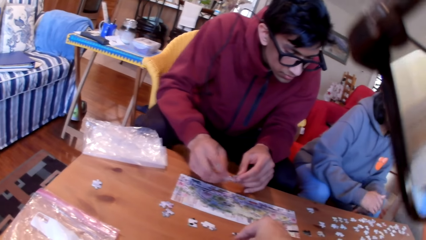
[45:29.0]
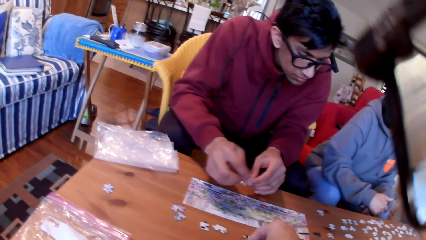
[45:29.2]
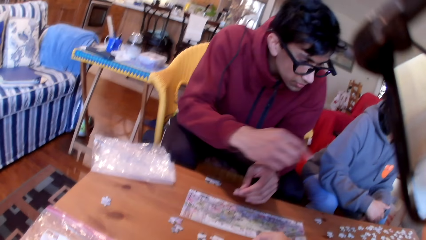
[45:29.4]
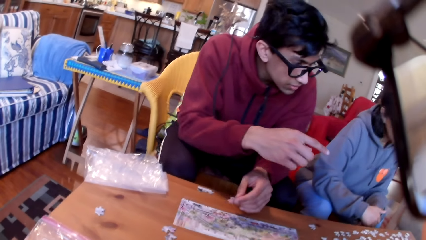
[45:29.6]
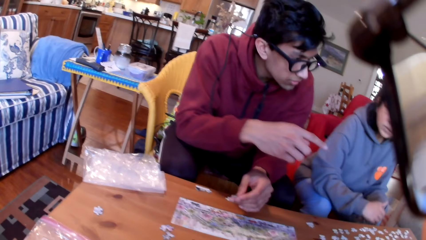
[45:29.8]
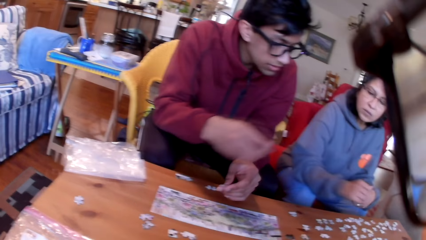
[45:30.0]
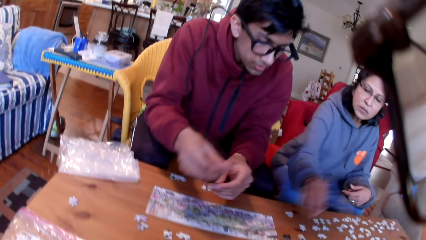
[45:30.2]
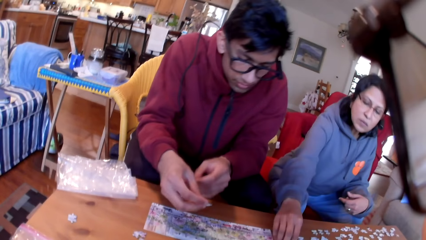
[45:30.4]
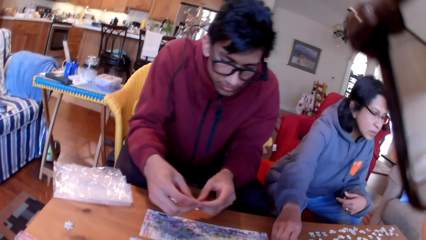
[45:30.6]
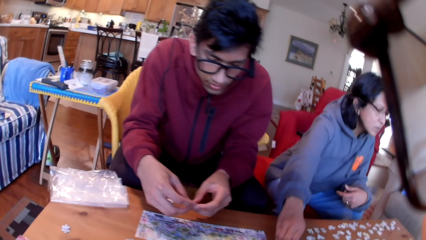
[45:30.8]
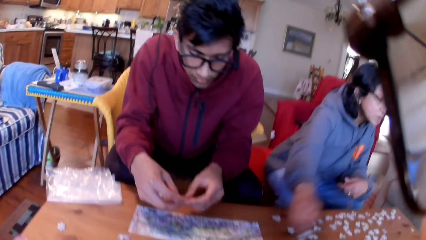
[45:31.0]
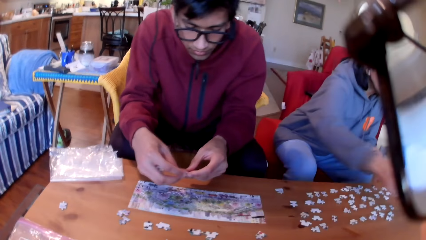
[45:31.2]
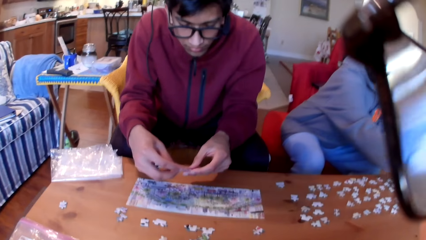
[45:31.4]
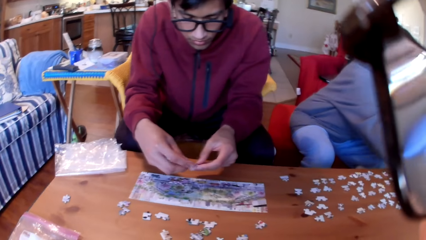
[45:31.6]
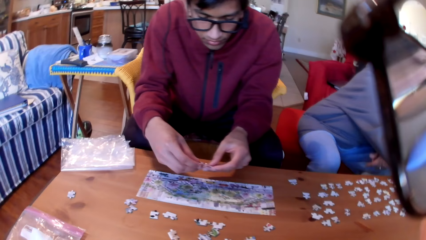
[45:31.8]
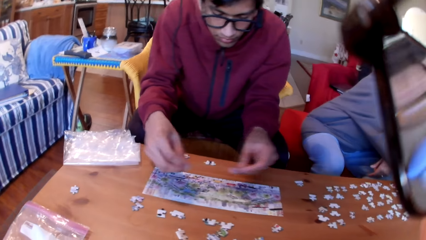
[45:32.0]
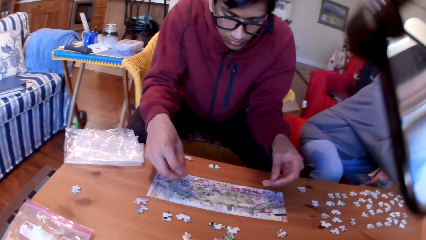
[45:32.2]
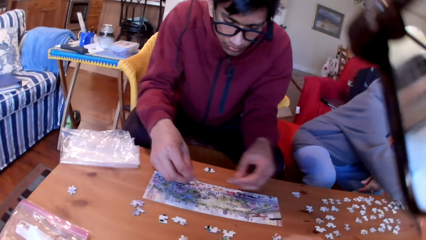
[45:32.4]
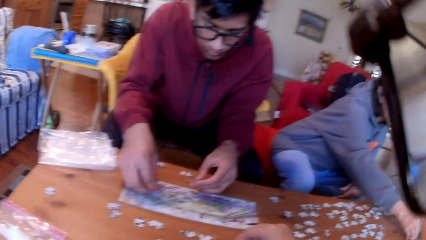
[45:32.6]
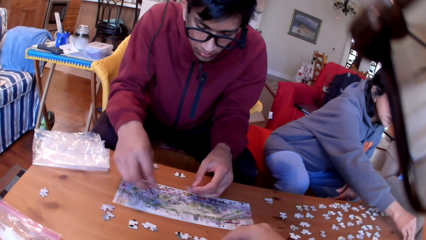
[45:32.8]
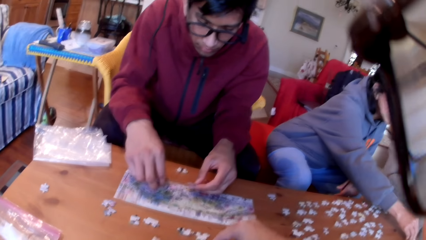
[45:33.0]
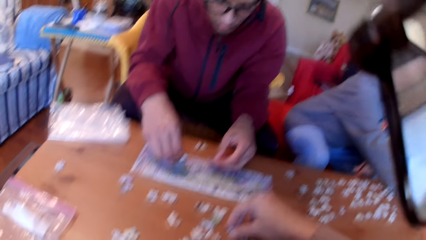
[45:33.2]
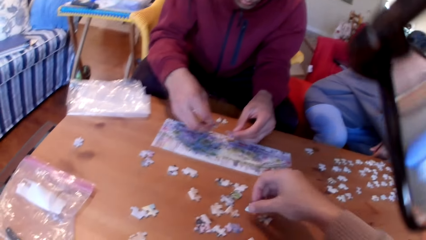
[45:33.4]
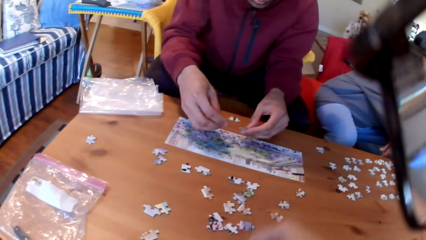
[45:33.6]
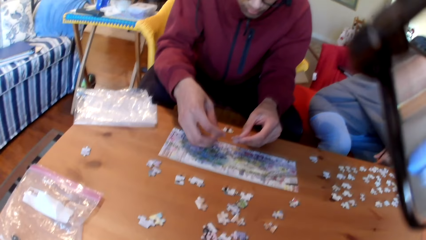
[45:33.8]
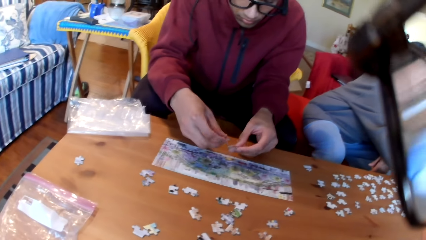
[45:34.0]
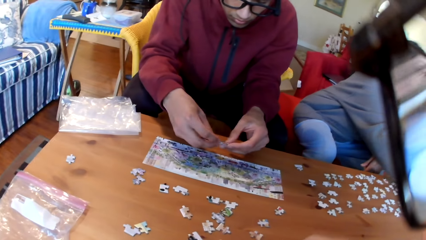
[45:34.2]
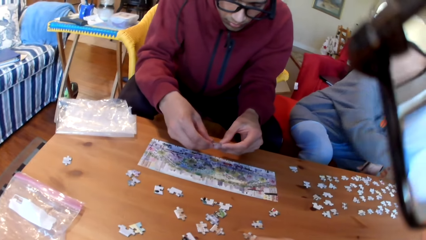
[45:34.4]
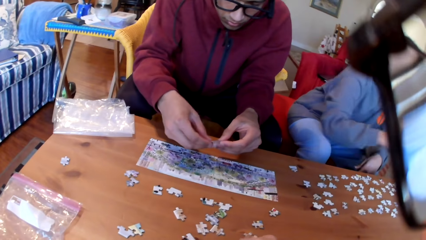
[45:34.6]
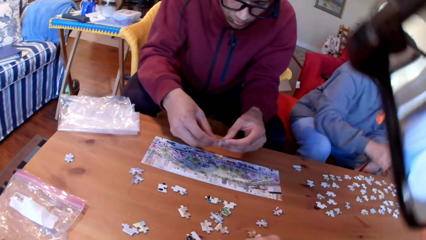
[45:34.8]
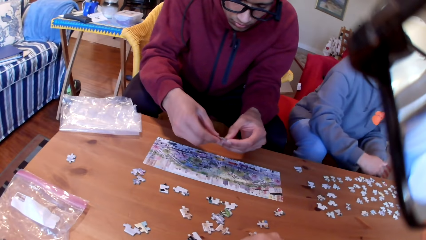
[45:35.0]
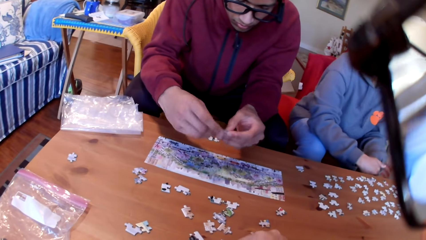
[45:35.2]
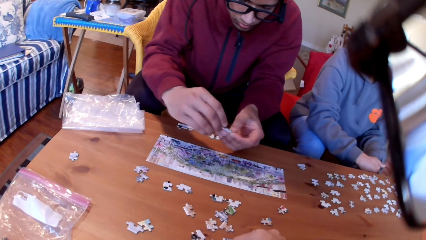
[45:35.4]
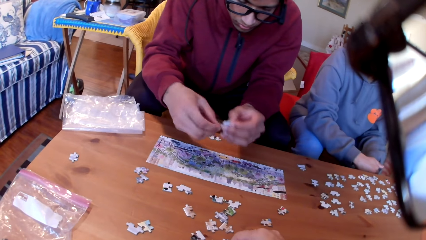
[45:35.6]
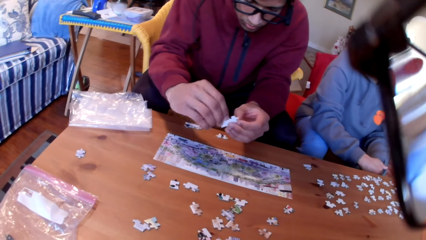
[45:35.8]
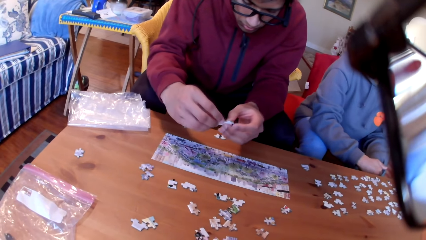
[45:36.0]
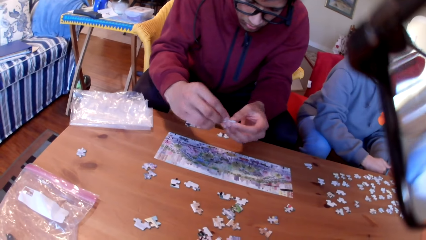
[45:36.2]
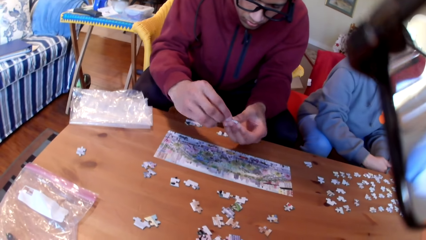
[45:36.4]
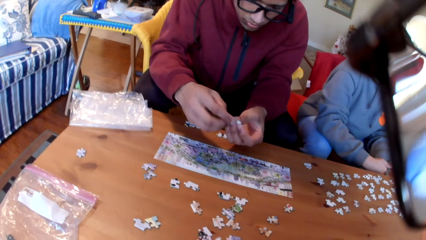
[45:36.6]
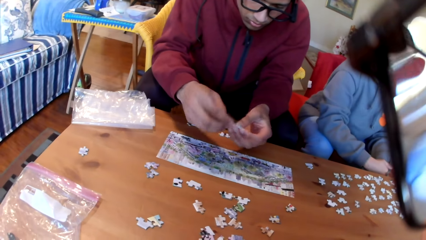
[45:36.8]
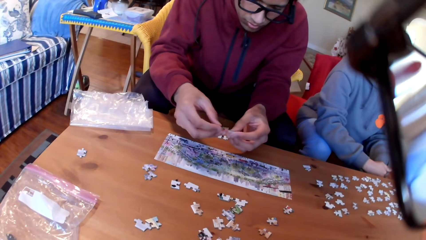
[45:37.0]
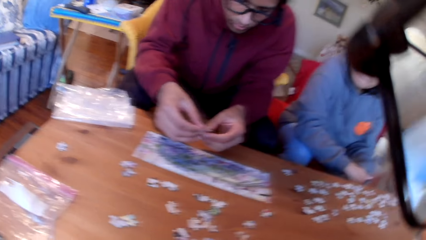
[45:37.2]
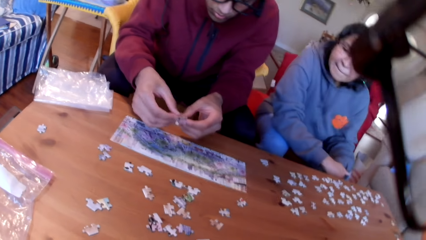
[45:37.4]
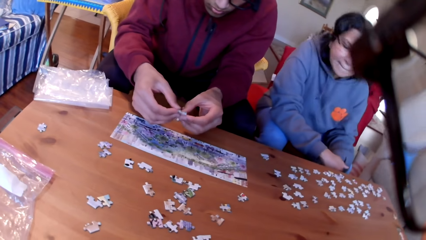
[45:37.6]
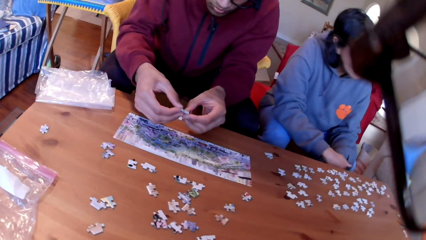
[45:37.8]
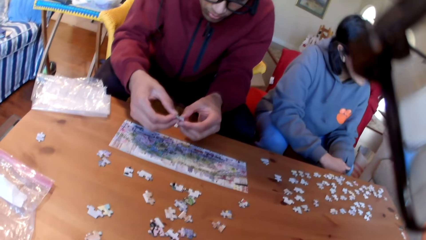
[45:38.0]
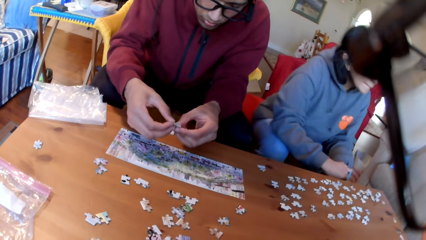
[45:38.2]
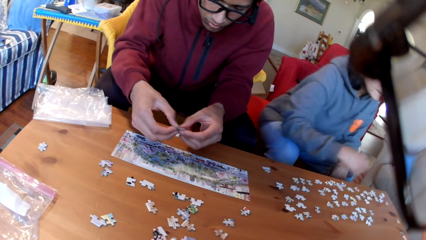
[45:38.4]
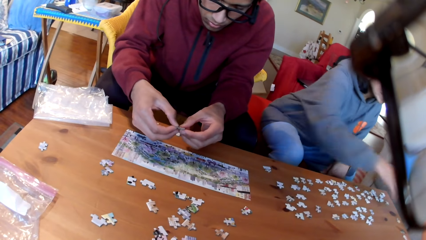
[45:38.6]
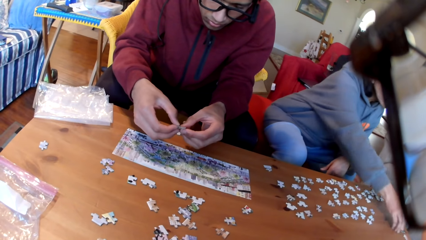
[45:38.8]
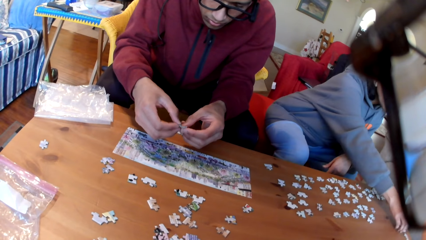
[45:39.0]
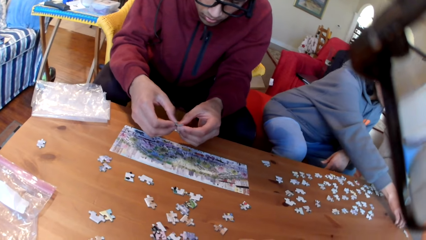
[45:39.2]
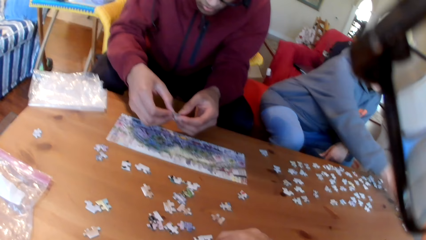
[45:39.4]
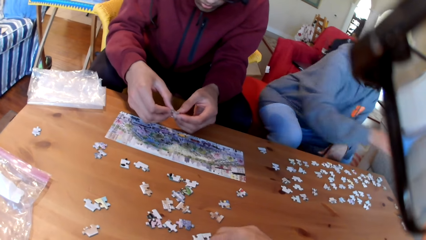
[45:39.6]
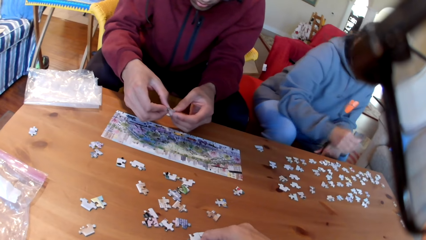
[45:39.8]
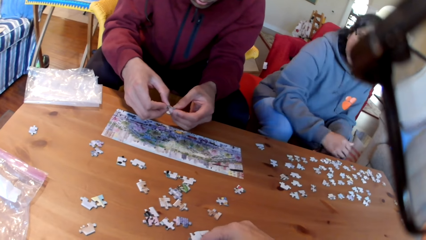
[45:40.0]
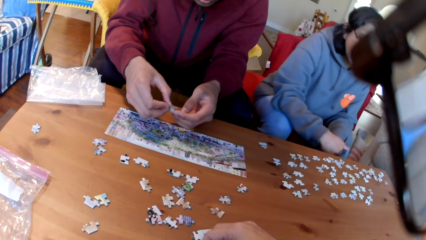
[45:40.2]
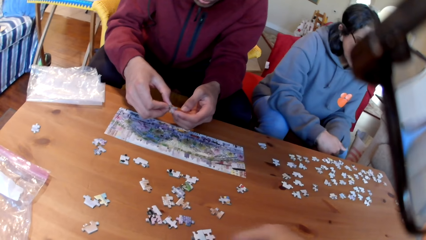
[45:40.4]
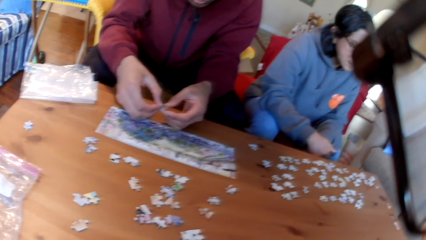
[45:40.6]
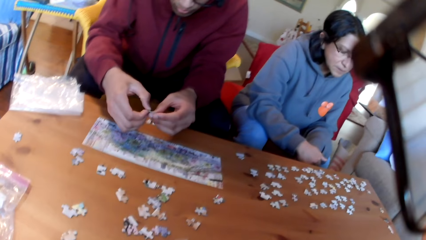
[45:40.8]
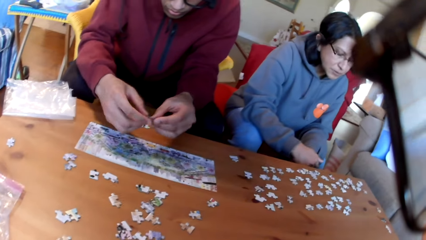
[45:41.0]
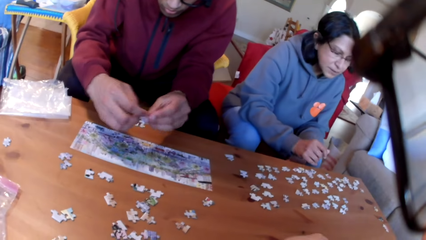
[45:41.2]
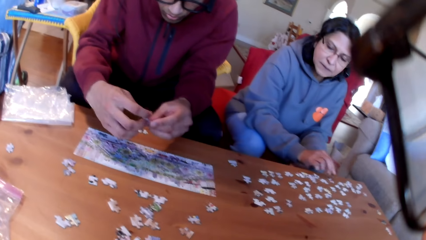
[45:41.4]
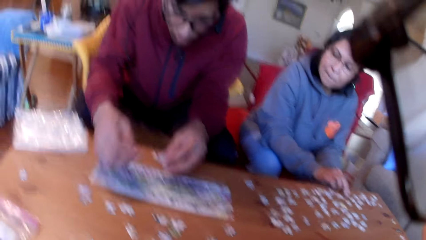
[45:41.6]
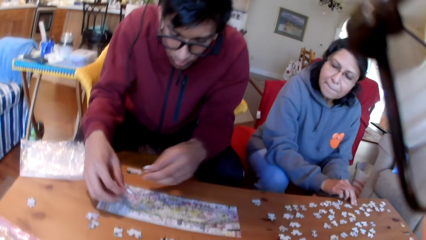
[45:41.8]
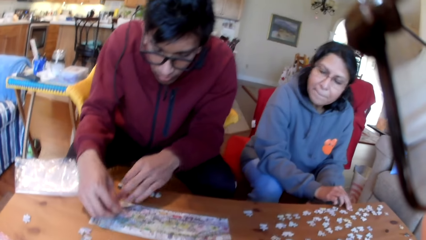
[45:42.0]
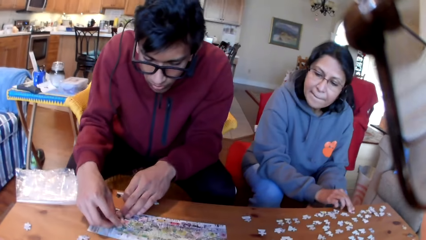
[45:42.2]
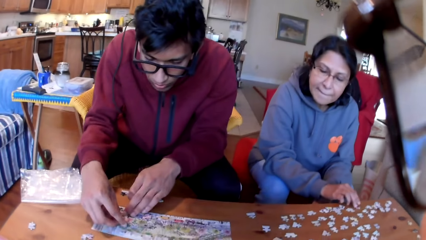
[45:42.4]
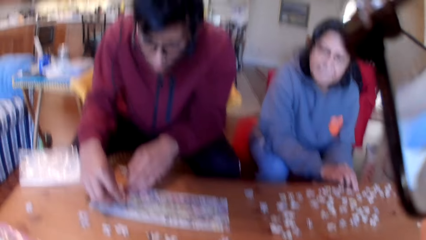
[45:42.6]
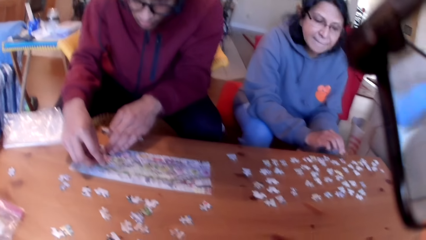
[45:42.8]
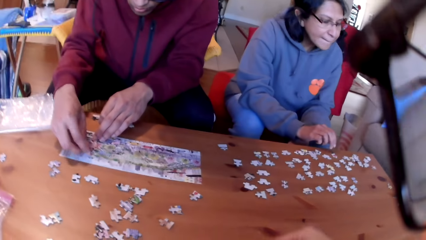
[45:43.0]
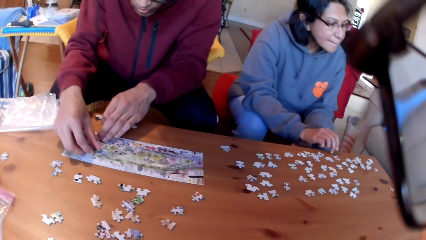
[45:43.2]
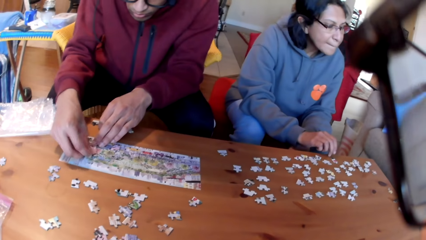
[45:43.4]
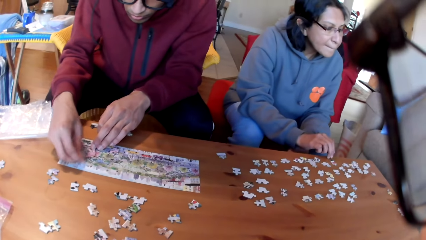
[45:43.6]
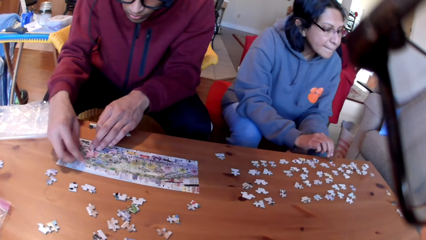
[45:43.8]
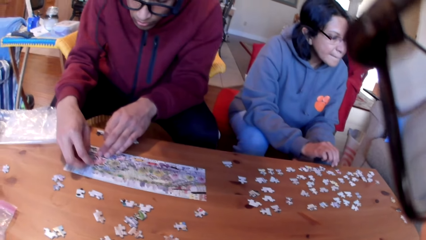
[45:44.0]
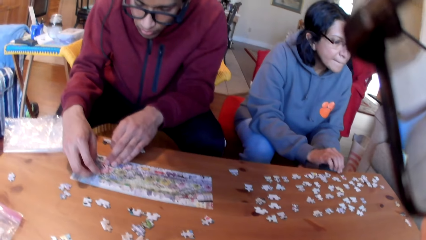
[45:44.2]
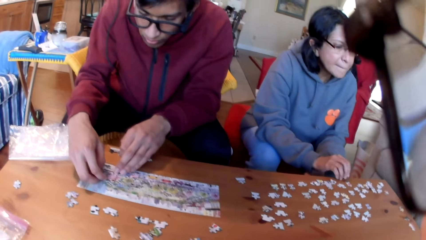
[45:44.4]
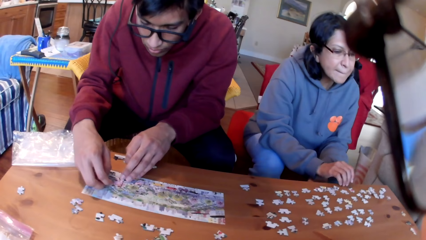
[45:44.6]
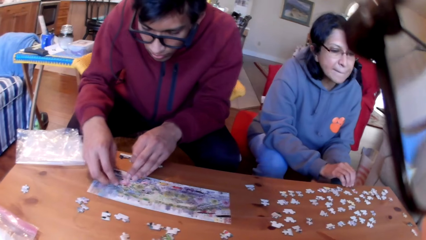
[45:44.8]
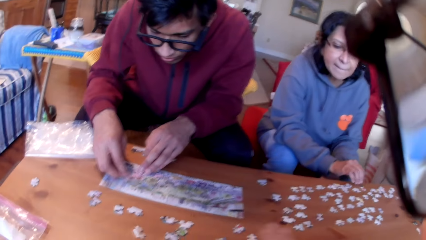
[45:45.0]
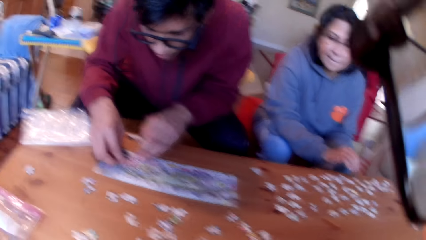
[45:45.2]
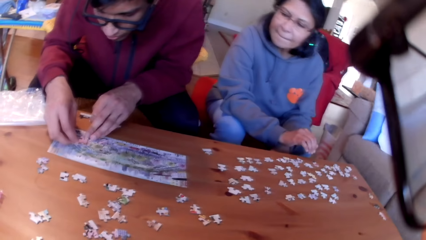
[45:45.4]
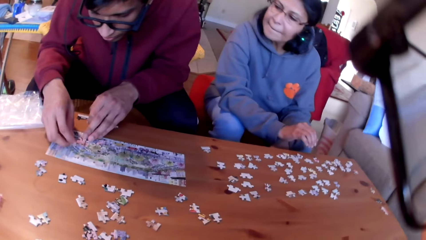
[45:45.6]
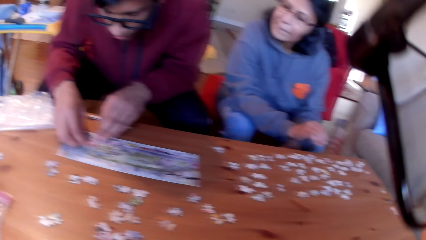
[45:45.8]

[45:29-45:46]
The camera wearer arranges the jigsaw puzzle. A man points at the table. A woman takes a puzzle and puts a puzzle on the table. The camera wearer puts the puzzle on the table. The man separates the puzzles. The woman puts the jigsaw puzzle together and takes a puzzle. The man picks up a jigsaw puzzle and puts a puzzle on the paper. The woman arranges the jigsaw puzzle. The camera wearer looks at the table.
